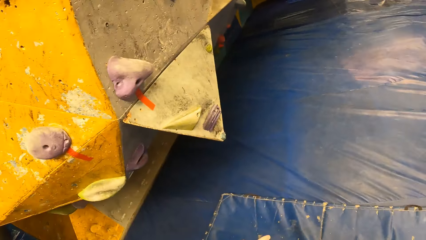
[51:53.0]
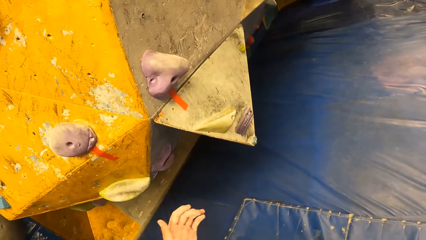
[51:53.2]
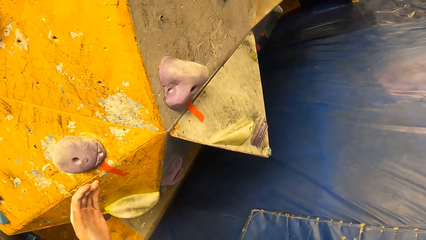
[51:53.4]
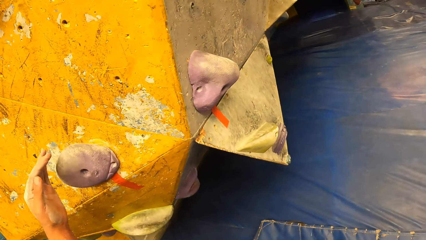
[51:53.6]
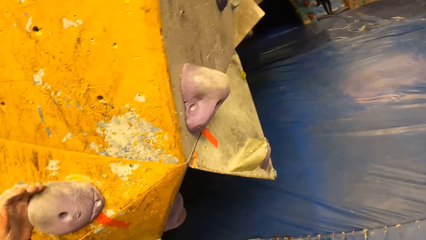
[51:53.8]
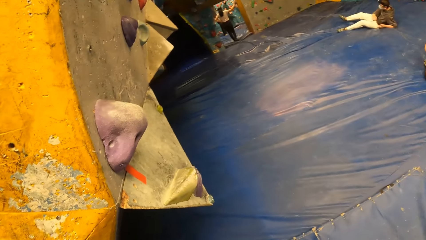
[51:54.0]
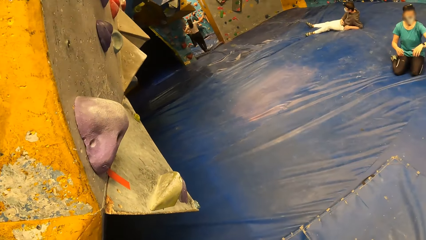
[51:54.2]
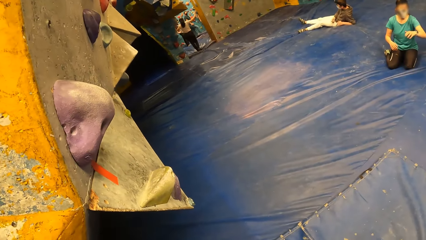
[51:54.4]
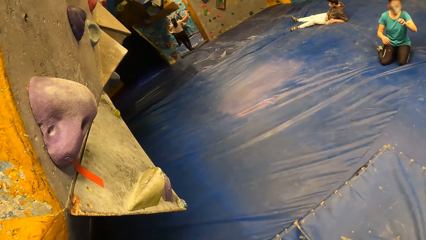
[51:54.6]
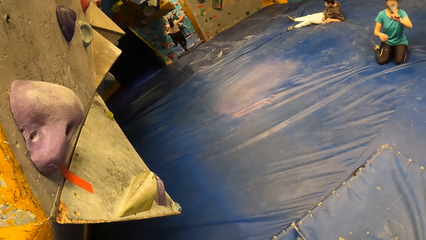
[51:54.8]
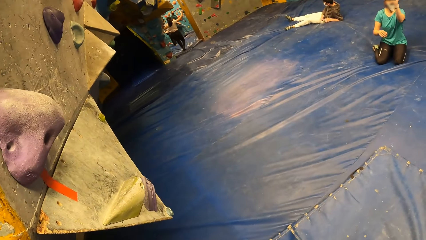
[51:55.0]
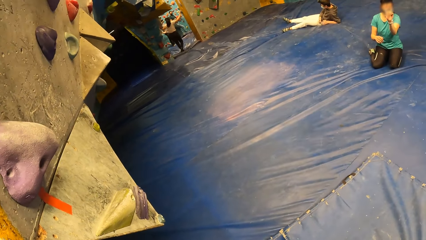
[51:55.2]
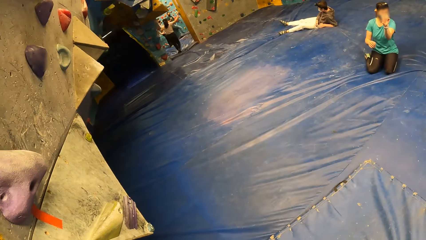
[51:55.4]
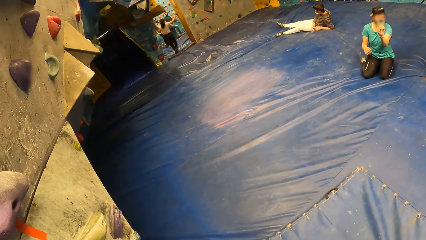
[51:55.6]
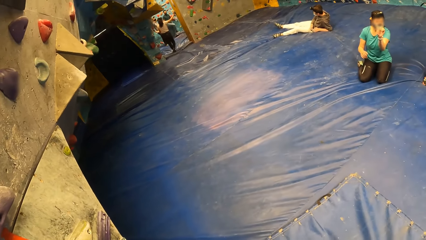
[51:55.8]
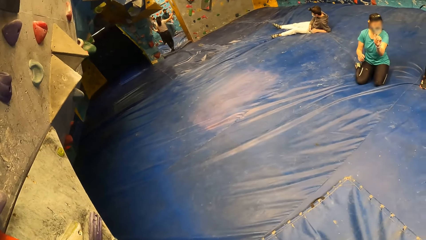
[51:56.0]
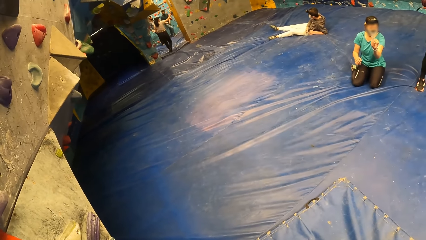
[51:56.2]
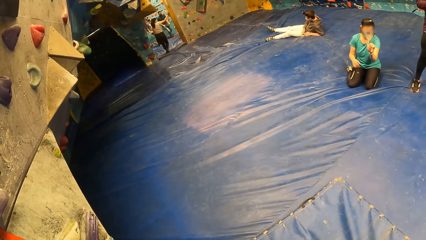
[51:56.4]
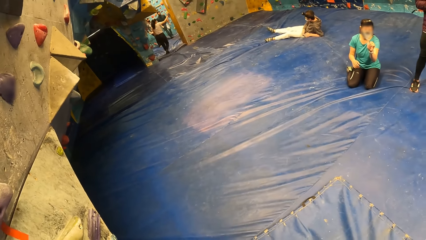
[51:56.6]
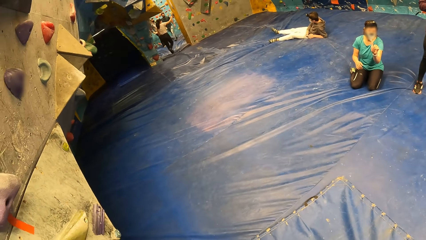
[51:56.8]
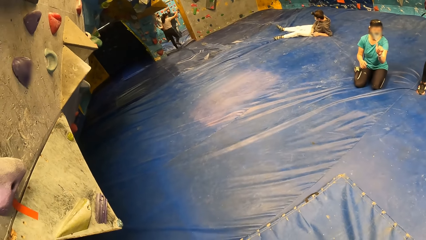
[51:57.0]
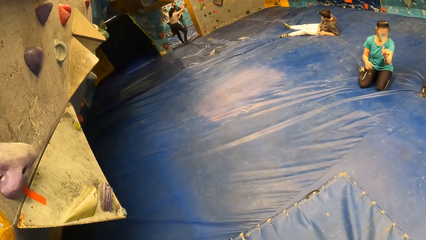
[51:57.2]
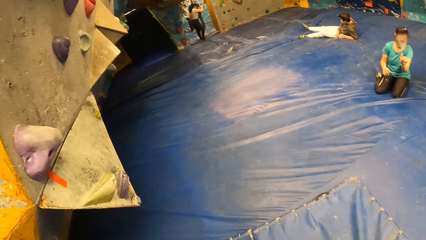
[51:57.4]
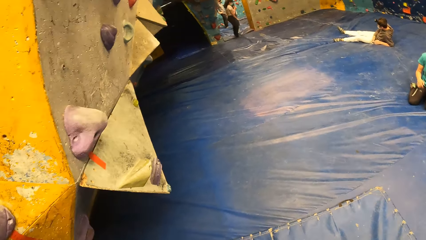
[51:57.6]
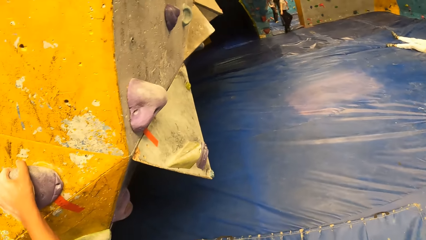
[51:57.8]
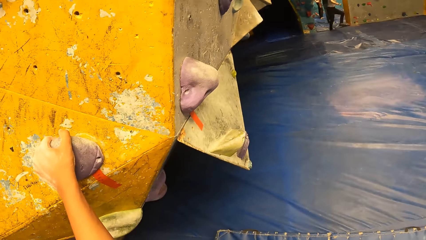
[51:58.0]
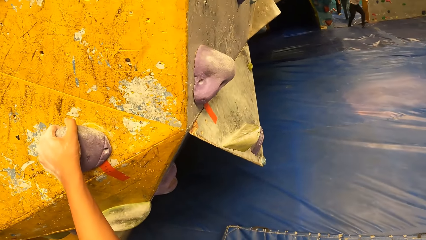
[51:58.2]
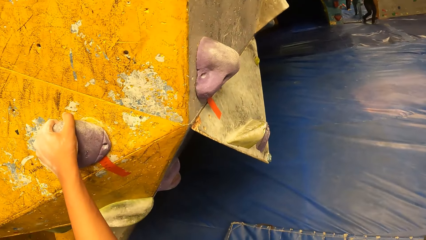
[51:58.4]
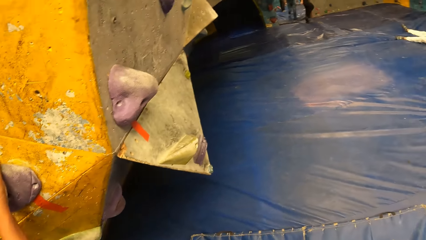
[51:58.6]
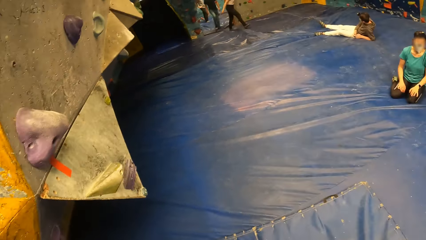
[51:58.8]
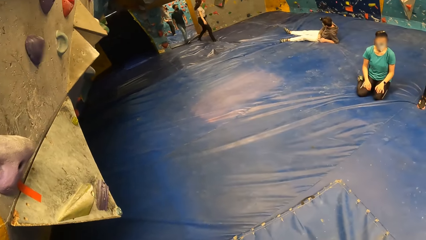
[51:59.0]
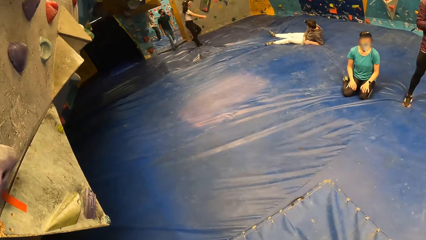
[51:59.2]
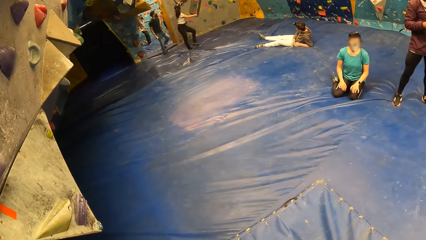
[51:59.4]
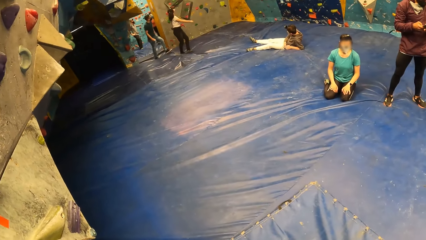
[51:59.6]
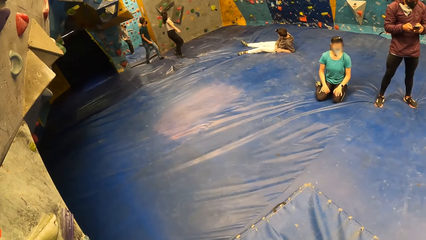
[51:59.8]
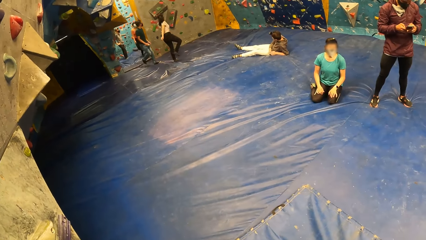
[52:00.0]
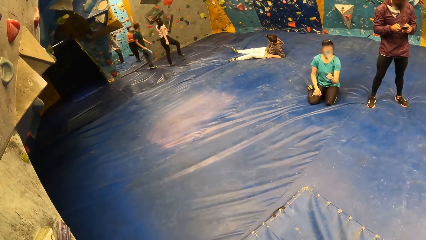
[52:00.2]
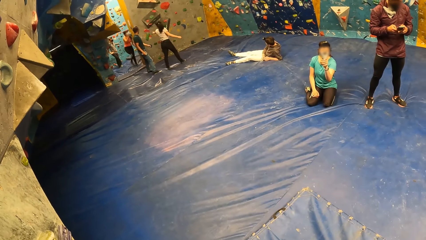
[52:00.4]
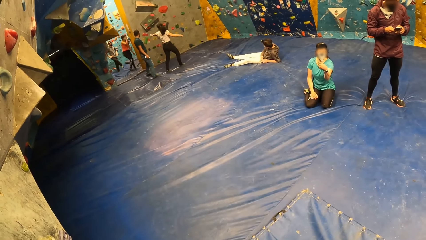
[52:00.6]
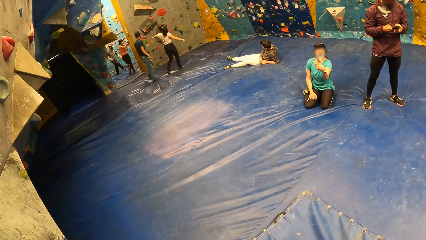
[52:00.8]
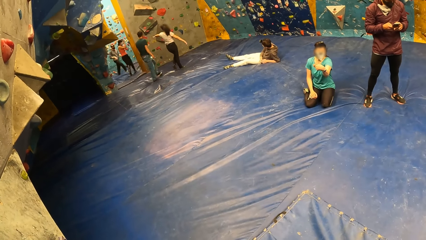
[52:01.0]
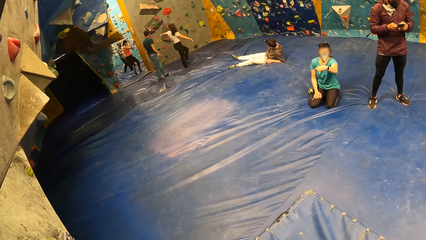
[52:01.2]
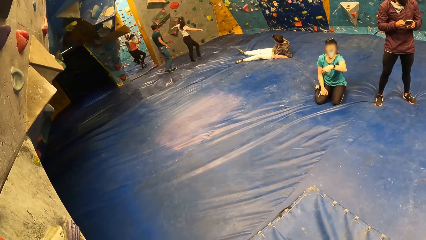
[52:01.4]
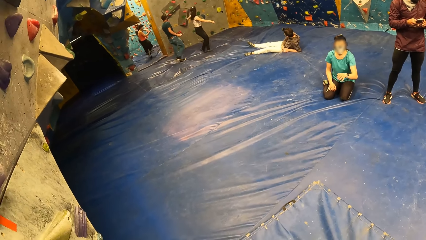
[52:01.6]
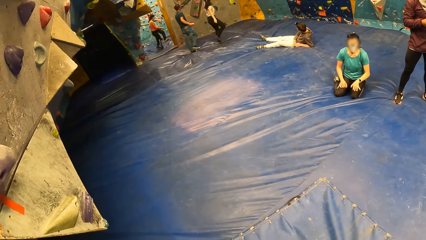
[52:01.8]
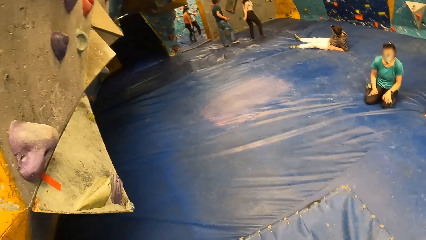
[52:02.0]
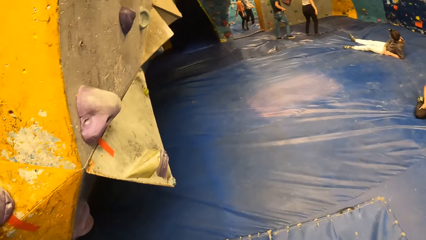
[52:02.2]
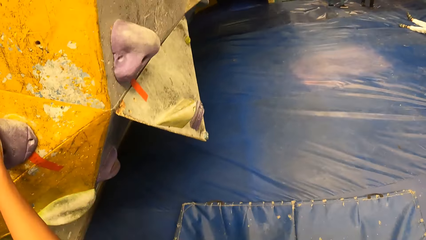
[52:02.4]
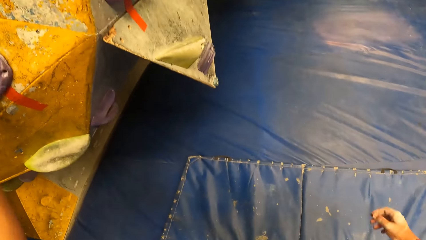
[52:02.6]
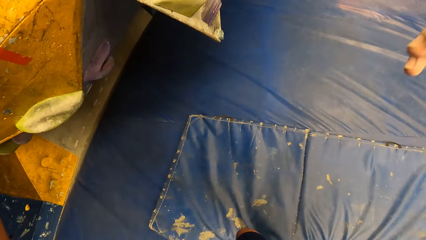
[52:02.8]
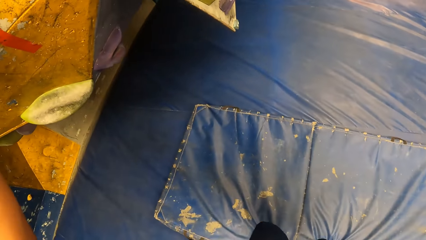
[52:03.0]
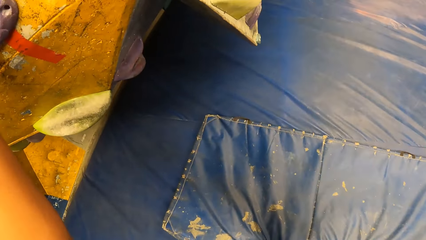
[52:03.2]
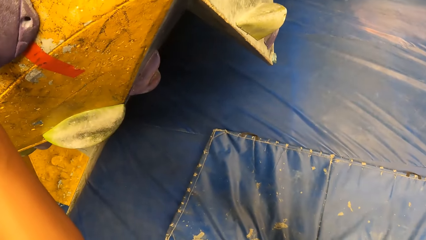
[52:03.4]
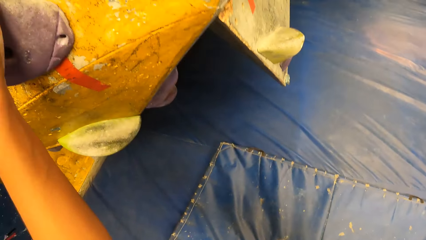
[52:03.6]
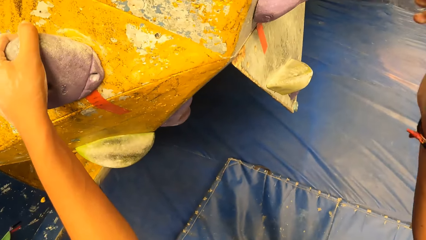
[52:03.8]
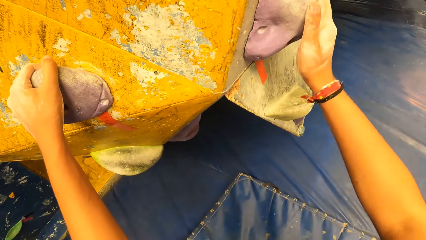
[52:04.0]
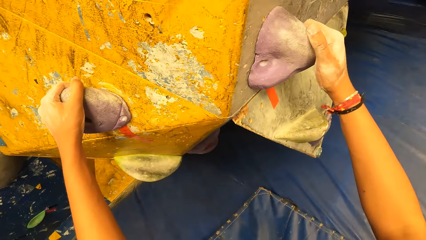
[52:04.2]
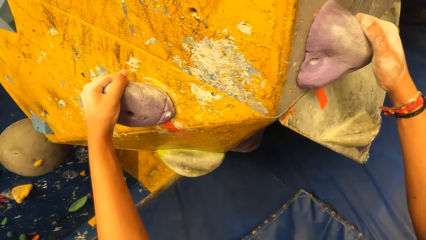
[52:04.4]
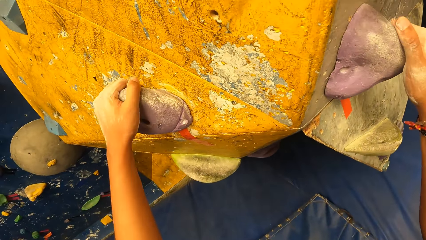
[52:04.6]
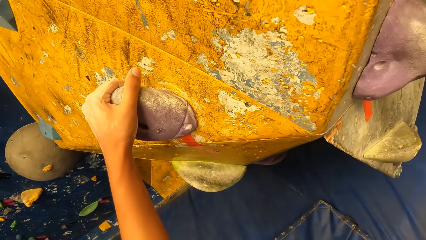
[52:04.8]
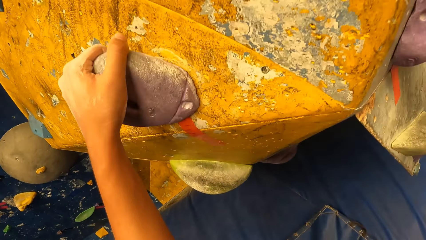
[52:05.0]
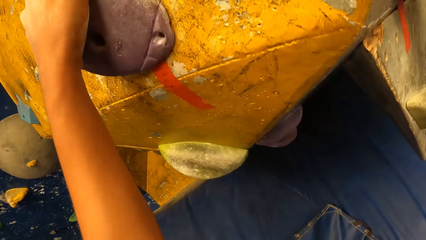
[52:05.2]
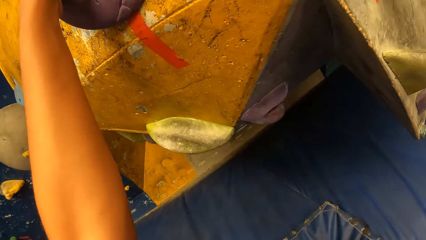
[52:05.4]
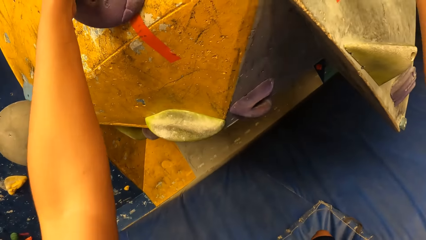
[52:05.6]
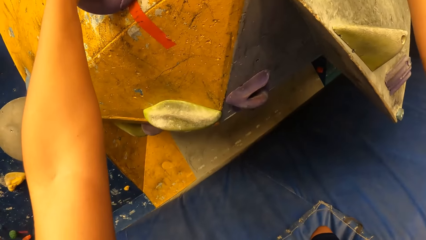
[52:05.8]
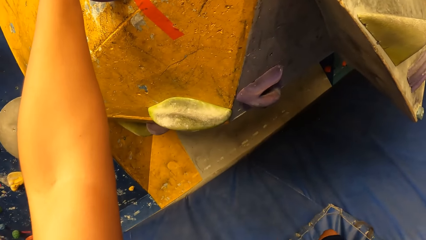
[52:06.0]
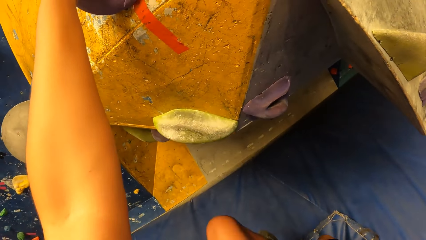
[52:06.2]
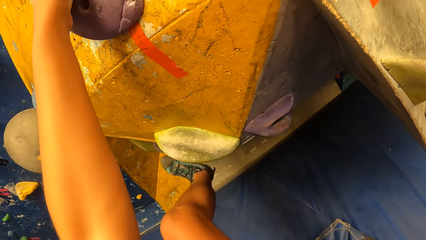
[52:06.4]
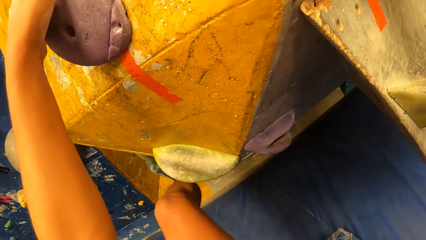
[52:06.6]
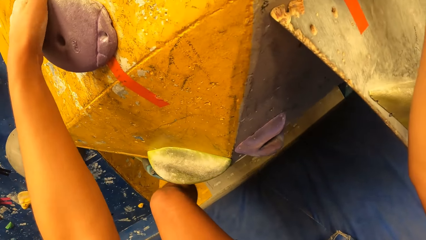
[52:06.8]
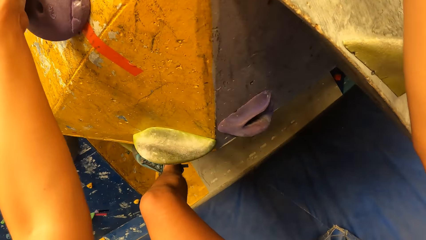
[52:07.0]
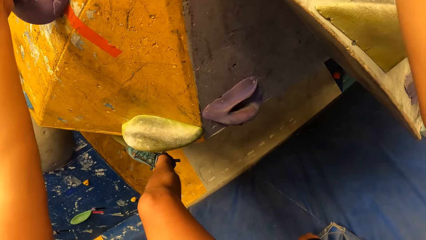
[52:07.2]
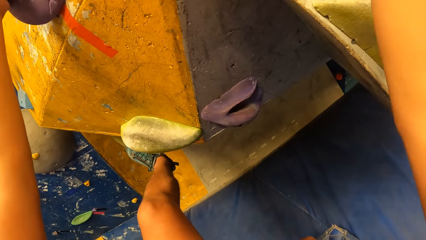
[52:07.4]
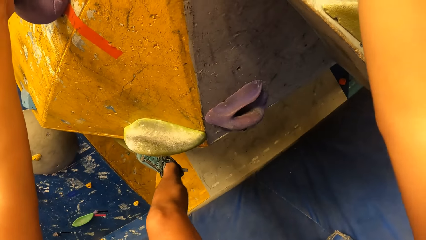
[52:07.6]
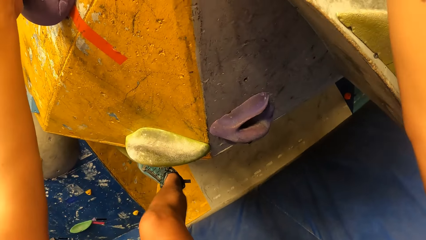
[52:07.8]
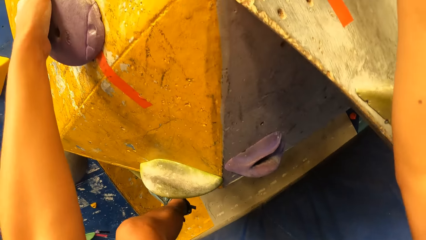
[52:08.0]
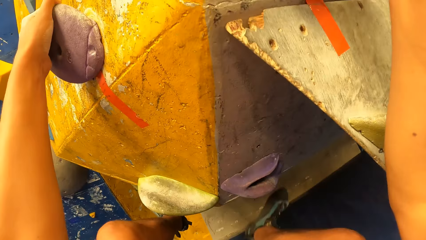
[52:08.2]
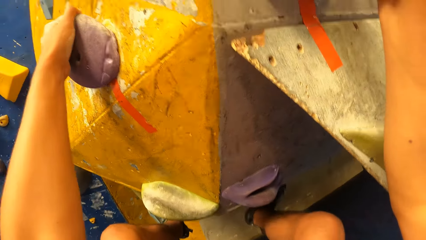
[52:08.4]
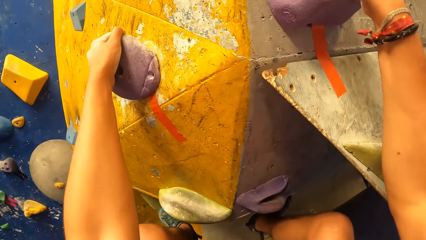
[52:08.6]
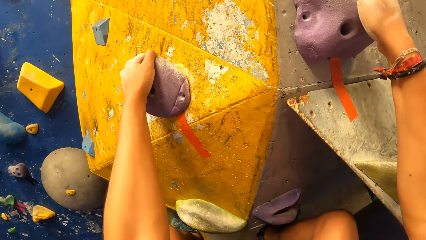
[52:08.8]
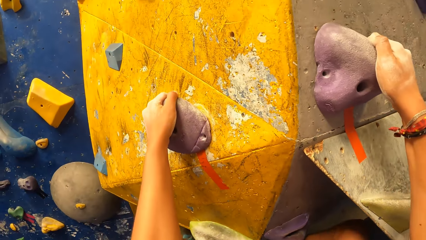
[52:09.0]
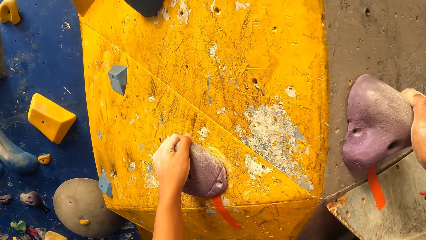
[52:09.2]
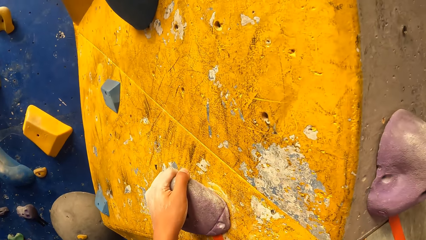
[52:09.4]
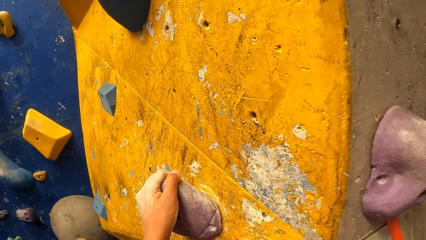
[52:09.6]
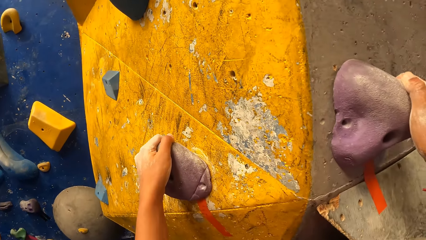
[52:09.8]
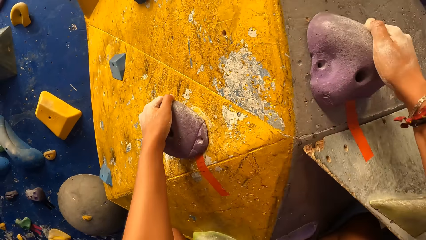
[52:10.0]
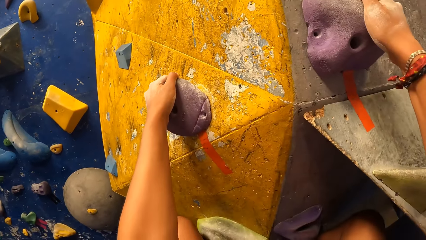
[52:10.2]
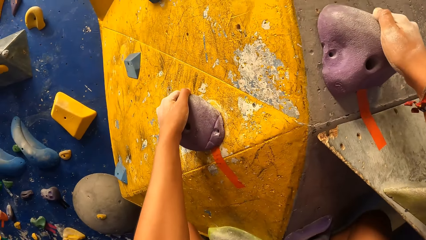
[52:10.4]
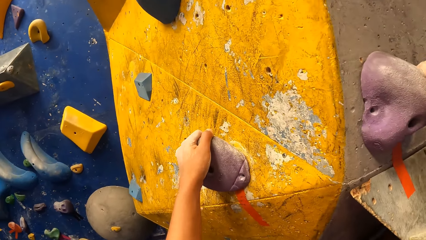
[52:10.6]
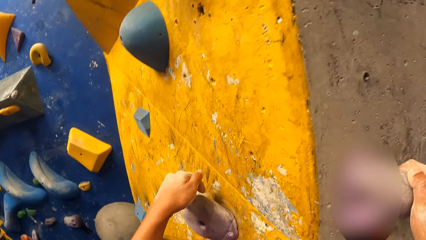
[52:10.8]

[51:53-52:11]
The camera wearer turns around. He places his left hand on the slab climbing wall. He holds the climbing rock. A woman gestures to the camera wearer. The camera wearer places his right hand on the slab climbing wall. He climbs the slab climbing wall with both hands and legs.
